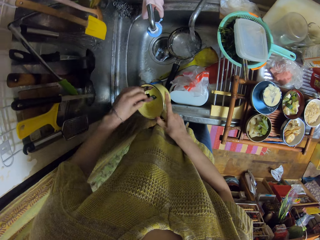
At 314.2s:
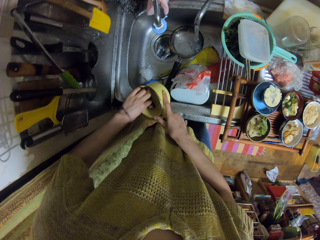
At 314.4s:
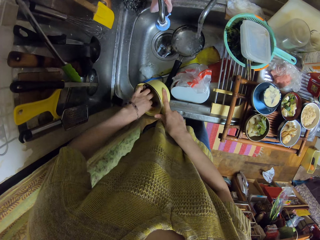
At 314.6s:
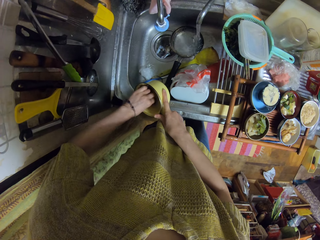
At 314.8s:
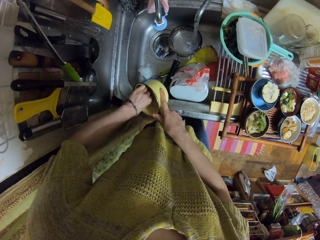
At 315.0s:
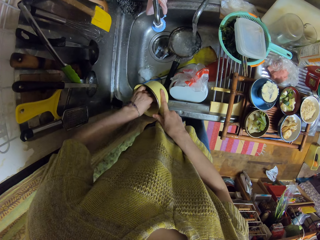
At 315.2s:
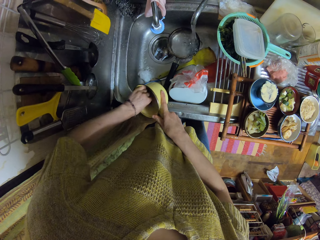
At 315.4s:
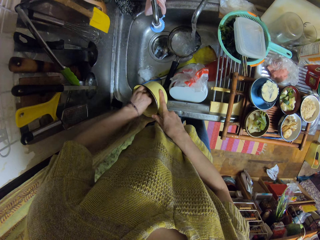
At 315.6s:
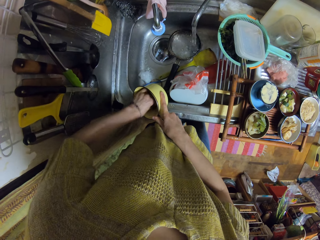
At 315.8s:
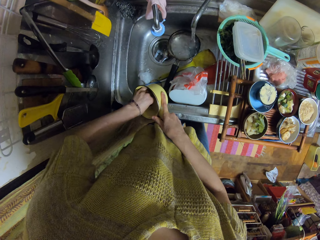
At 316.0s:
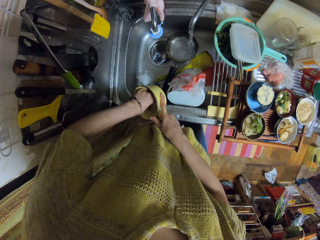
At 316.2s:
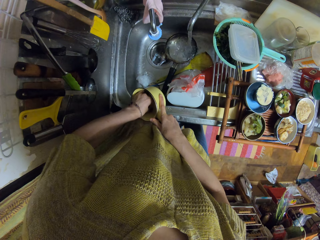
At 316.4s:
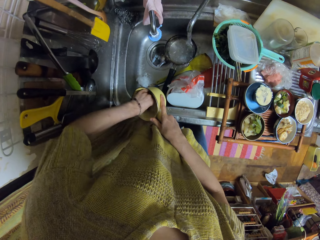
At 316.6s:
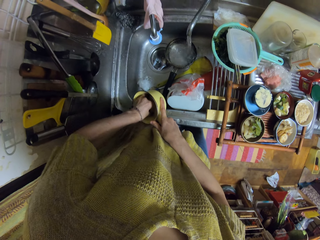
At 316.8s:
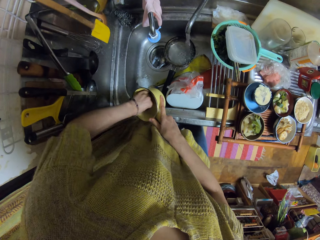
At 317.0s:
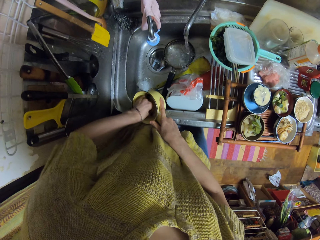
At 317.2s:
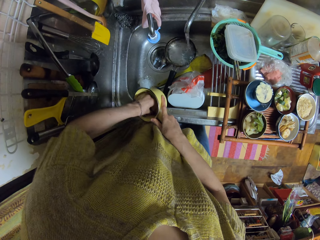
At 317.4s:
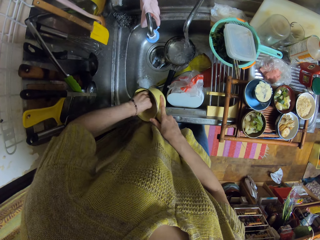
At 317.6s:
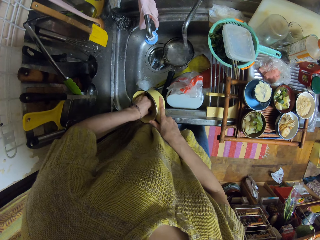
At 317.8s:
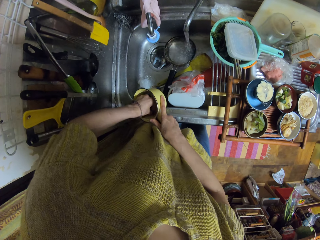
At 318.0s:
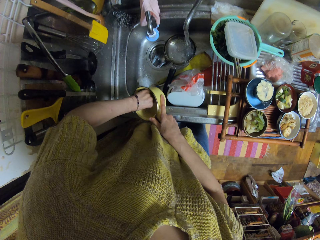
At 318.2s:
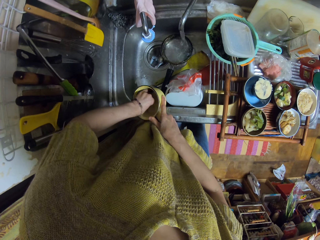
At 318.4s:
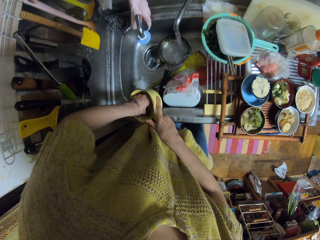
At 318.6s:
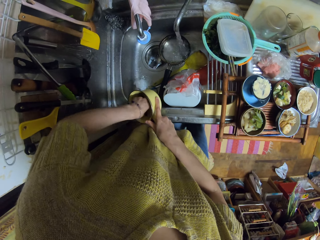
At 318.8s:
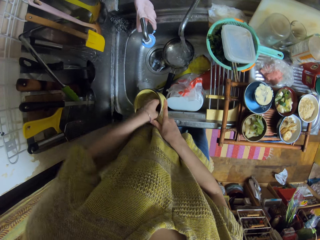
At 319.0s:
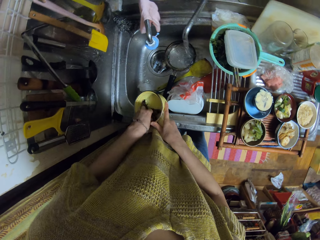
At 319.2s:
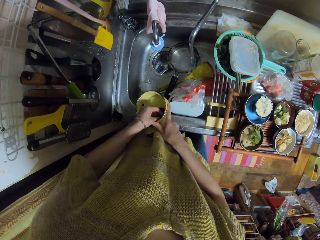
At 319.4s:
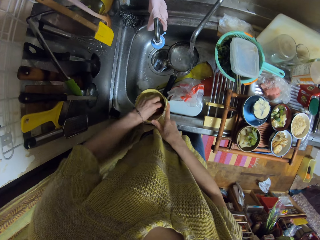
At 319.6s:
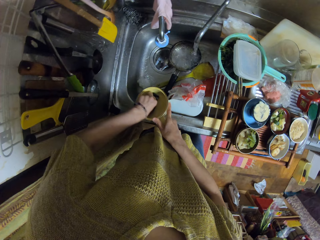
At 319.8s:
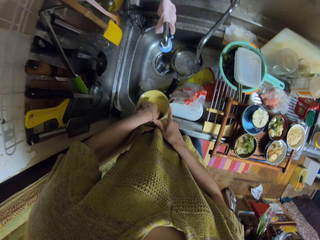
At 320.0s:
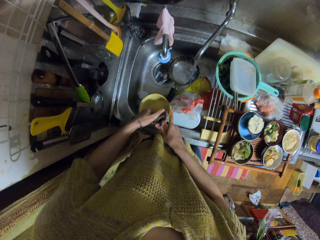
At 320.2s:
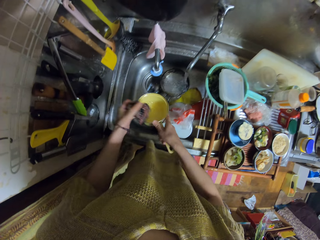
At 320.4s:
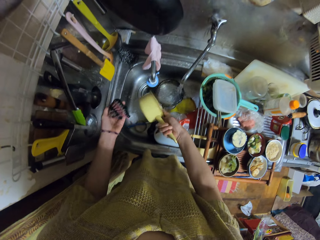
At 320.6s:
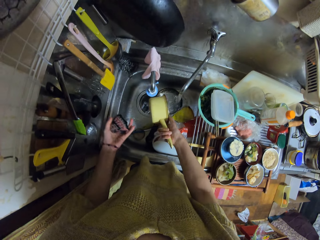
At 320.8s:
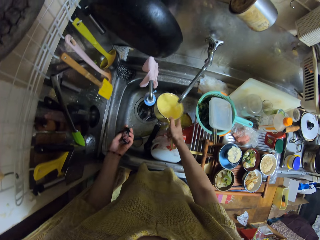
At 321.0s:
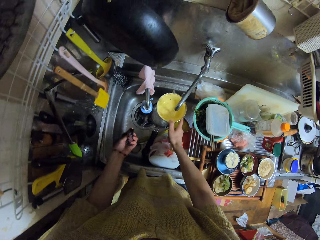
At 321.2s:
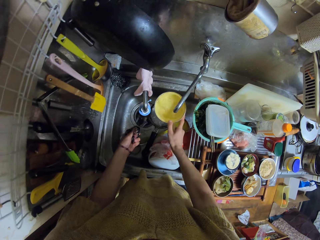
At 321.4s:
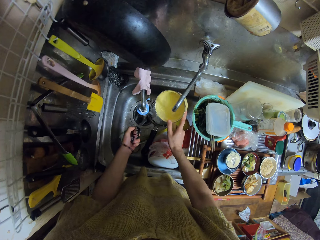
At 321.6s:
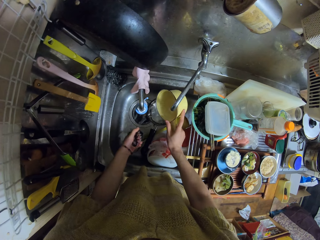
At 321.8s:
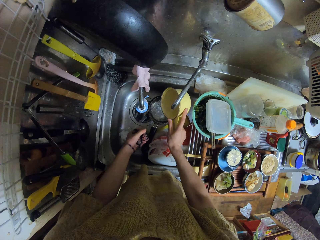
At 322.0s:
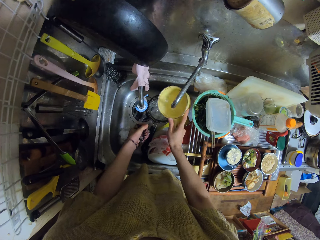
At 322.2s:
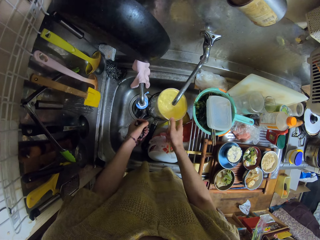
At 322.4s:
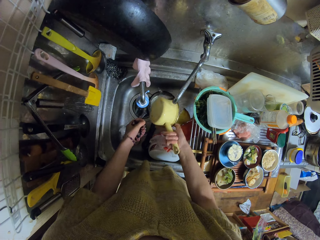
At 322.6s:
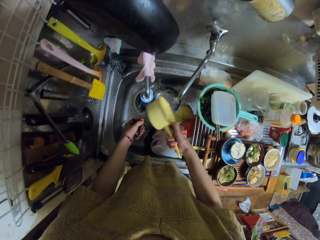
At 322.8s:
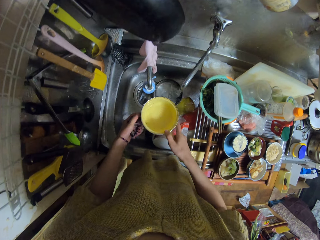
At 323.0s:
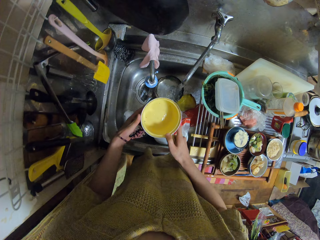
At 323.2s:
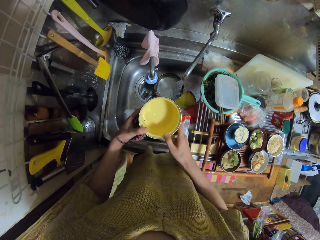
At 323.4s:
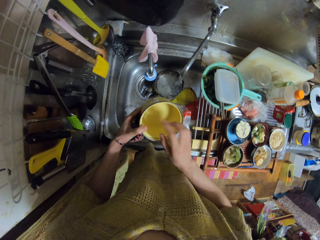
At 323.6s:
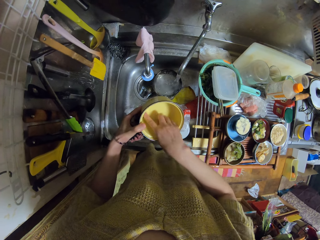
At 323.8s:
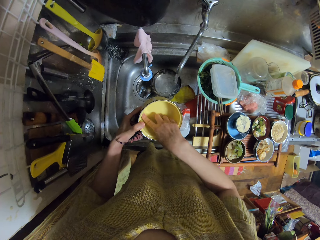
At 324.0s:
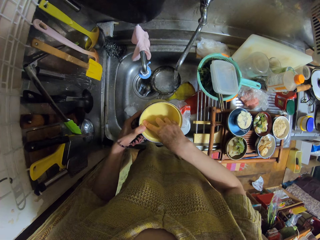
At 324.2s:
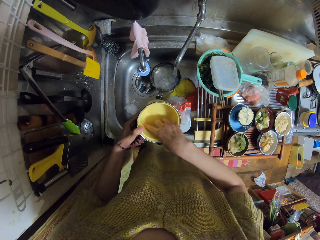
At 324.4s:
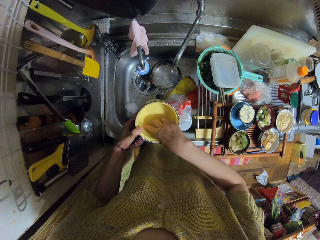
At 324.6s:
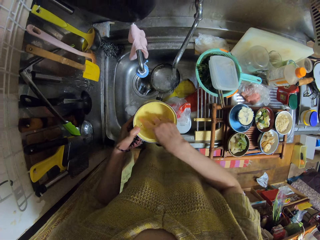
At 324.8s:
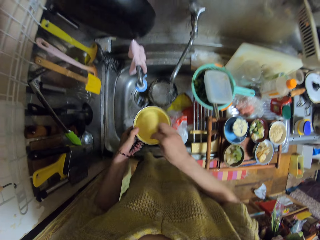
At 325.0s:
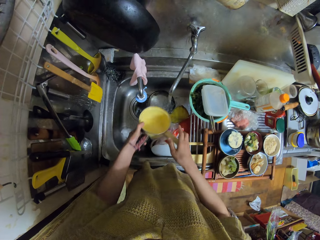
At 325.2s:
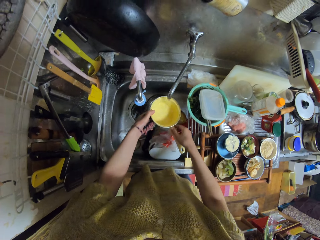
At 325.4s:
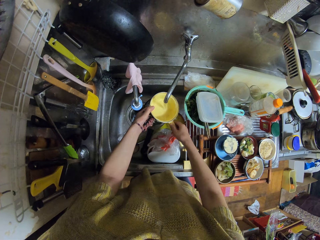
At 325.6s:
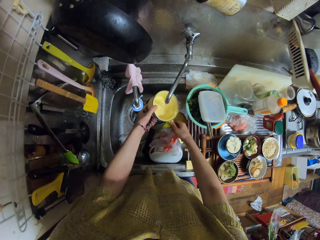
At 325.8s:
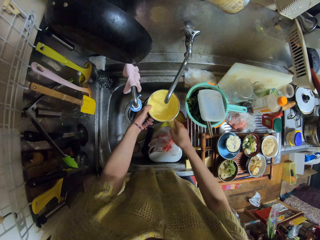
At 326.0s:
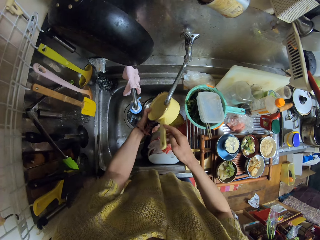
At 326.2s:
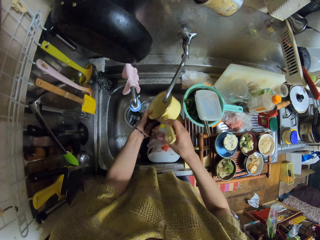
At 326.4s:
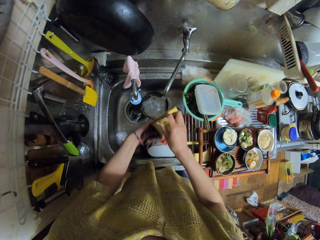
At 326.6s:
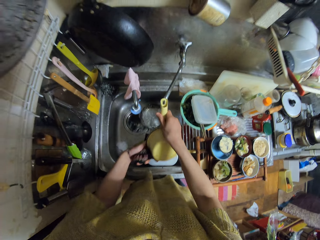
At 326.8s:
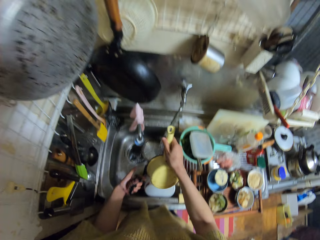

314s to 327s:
The camera wearer rinses the saucepan with water from the sink tap. She puts water in the cooking pot, pours the water. She scratches the inside of the saucepan with her hand. She touches the cooking pot with her finger. She rinses the saucepan with water from the sink tap. She puts water in the cooking pot.

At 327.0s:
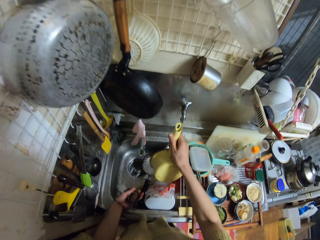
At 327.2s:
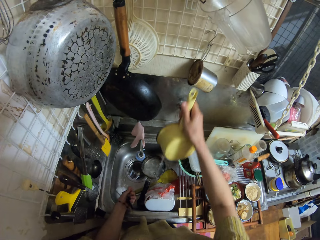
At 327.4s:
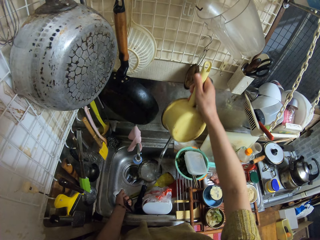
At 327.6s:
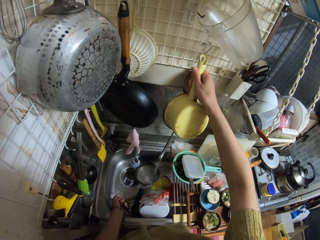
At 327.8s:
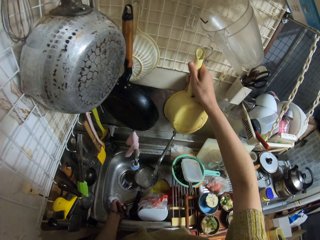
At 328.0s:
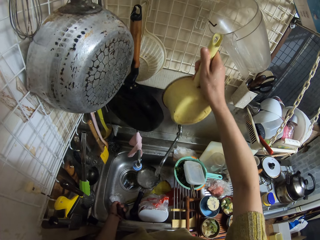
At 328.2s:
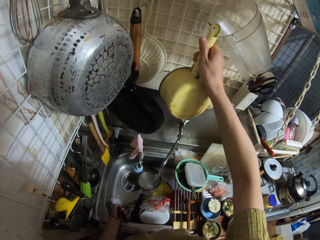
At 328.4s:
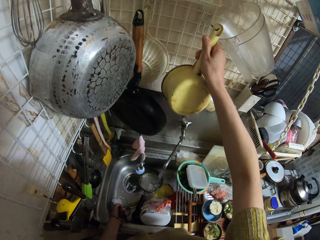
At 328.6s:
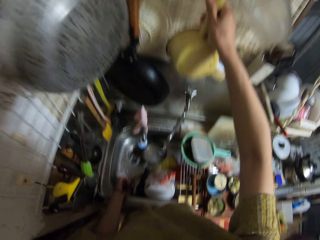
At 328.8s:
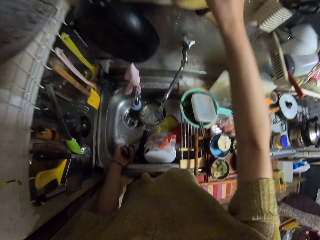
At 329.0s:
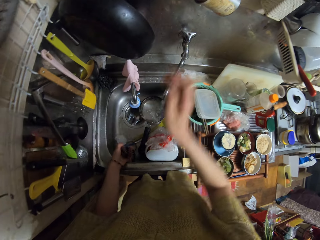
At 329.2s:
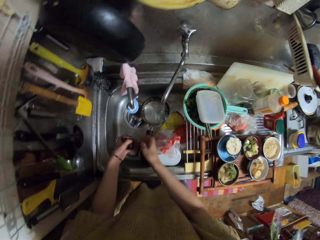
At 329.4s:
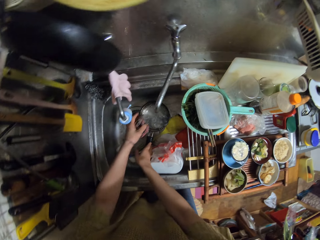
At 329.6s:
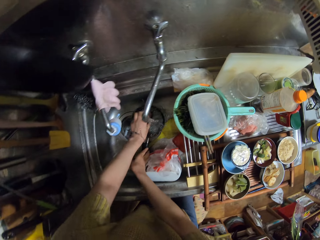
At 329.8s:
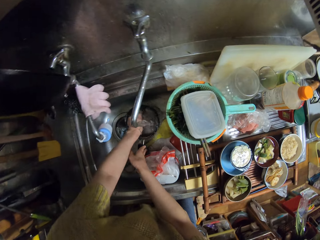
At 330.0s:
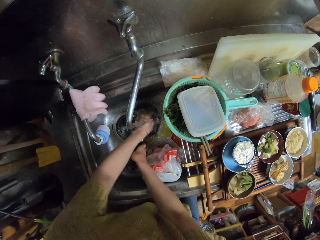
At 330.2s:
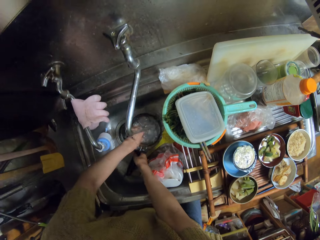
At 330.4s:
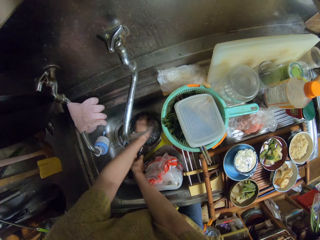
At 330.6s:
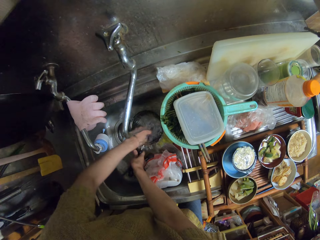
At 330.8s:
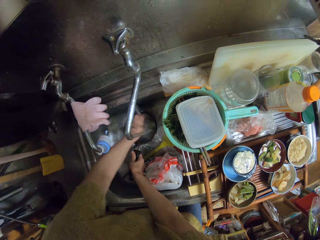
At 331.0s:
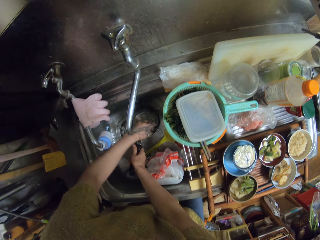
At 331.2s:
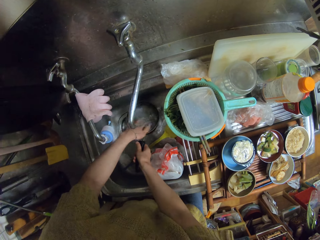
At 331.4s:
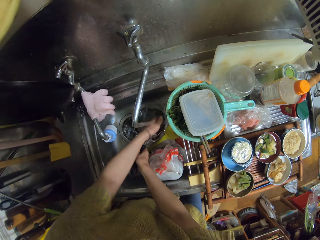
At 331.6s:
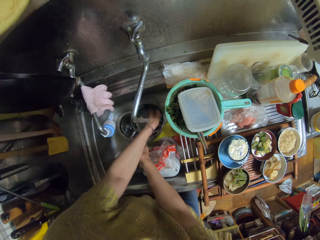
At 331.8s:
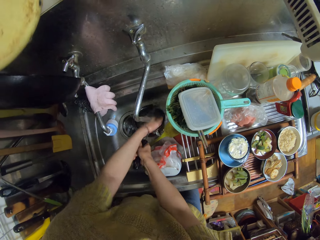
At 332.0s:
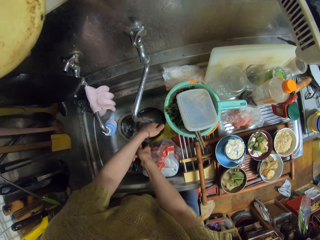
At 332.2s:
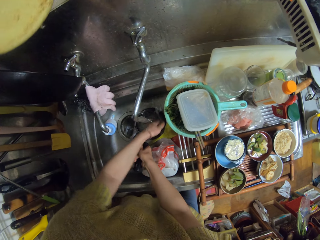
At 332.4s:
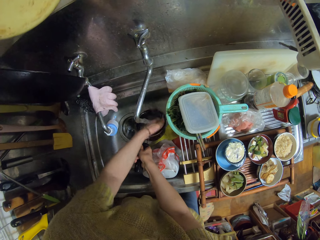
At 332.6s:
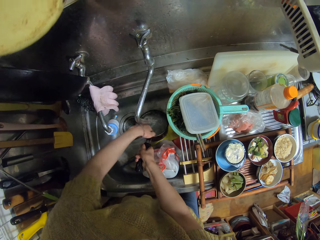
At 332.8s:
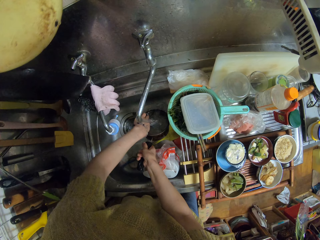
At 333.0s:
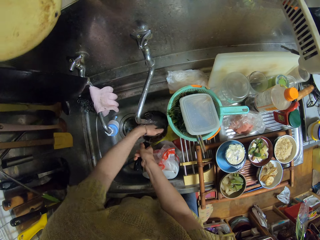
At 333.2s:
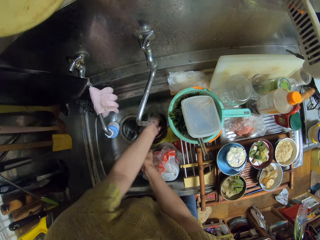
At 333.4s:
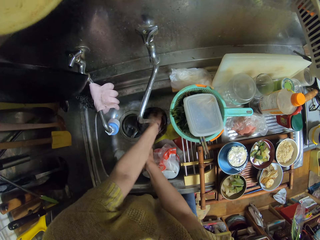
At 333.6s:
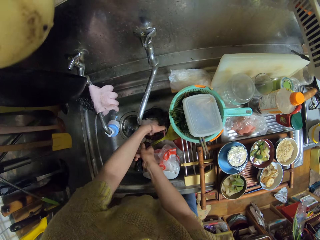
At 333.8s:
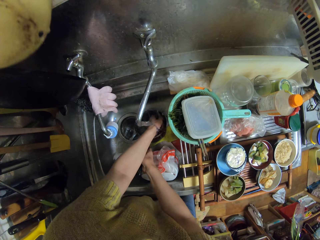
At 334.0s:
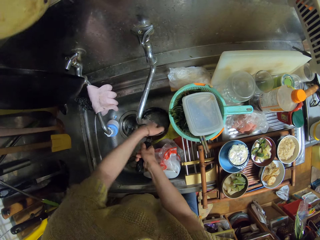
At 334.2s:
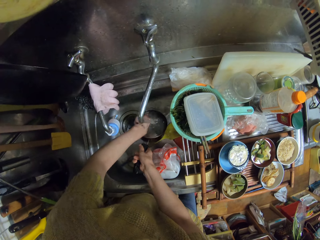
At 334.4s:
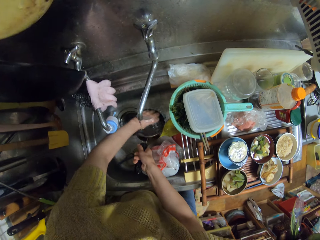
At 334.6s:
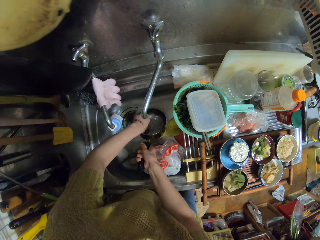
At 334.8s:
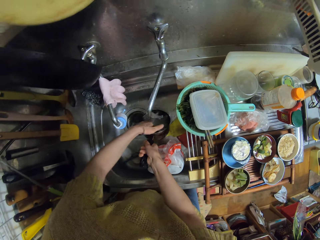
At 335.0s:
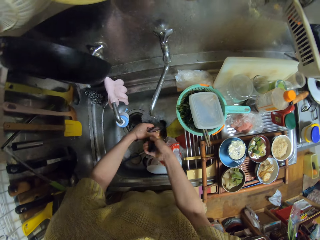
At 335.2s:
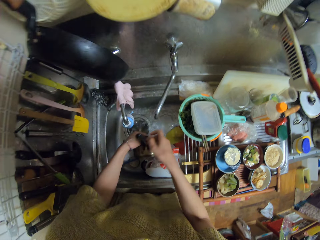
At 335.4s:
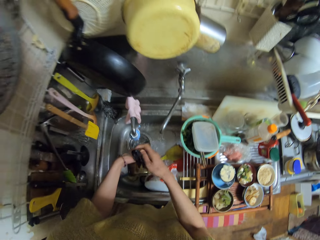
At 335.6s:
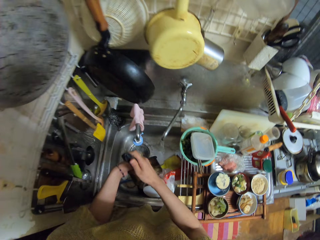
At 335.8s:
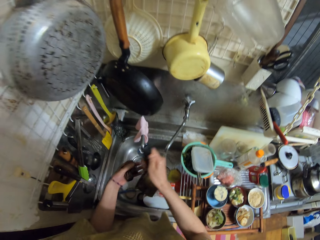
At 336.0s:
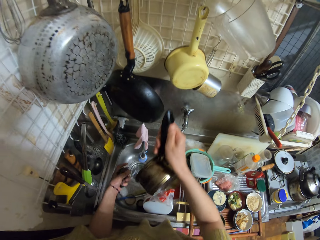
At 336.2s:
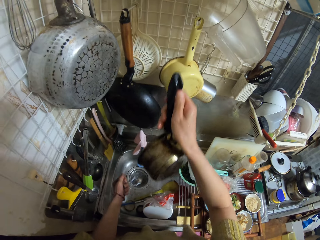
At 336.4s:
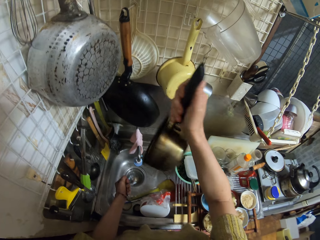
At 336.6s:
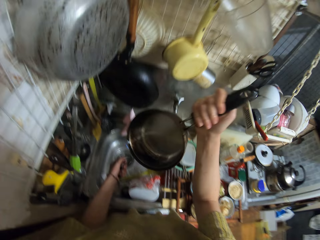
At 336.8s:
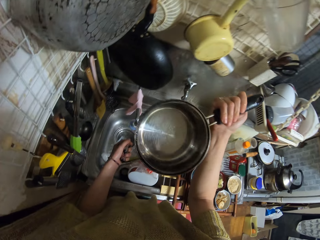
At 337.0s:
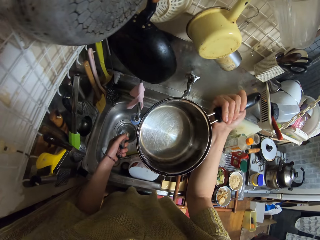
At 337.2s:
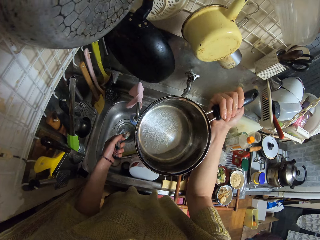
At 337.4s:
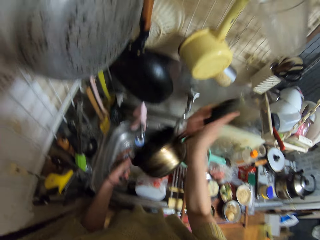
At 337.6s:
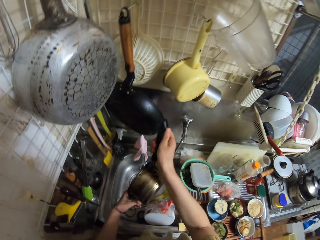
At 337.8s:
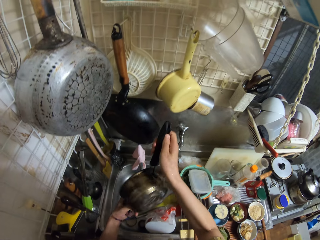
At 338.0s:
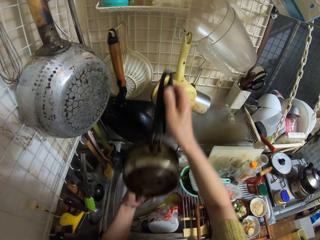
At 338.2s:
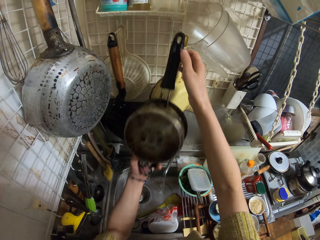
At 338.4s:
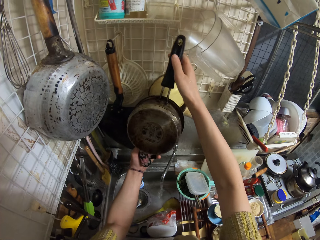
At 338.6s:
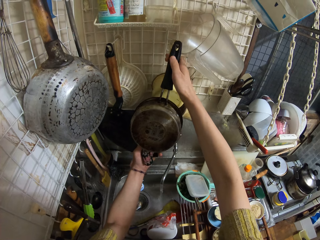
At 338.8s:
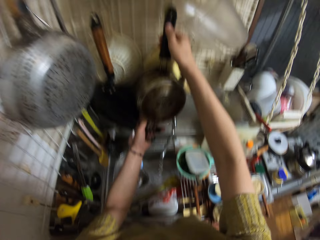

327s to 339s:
The camera wearer hangs the saucepan on the hanger on the wall. They wash another saucepan or cooking pot in the sink with the sponge and water from the sink. They look at the cooking pot.
